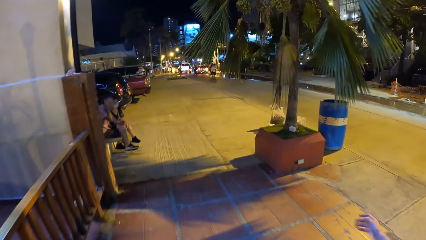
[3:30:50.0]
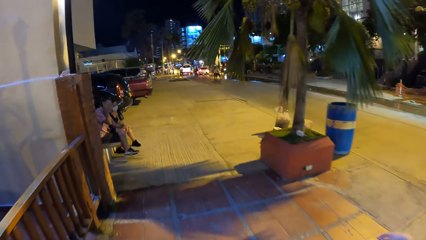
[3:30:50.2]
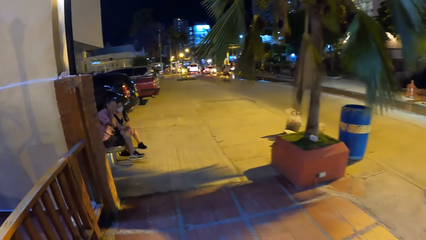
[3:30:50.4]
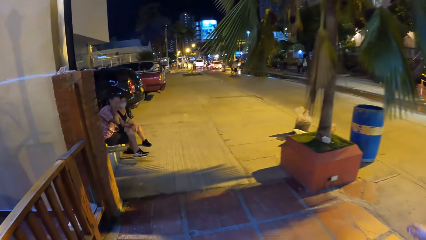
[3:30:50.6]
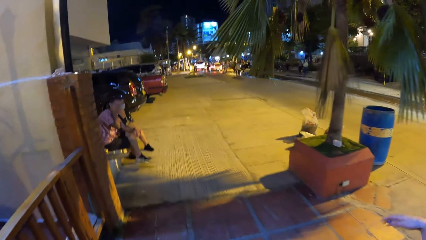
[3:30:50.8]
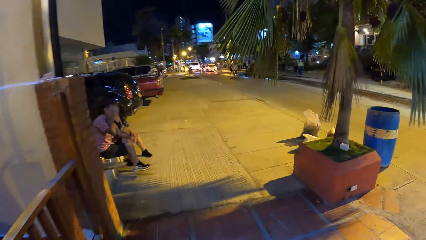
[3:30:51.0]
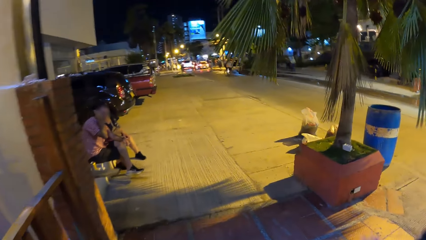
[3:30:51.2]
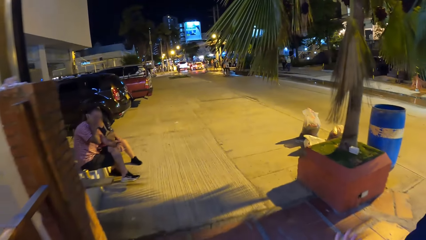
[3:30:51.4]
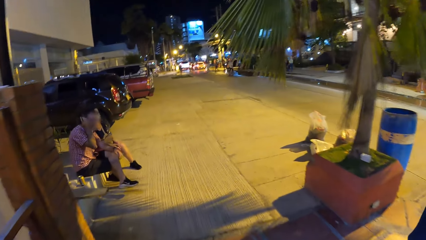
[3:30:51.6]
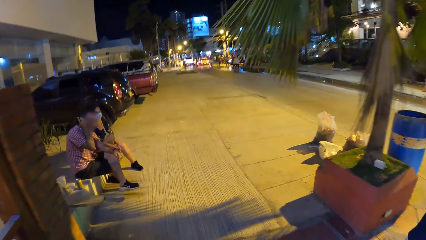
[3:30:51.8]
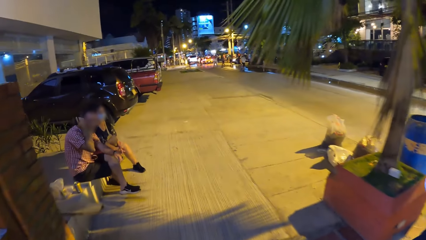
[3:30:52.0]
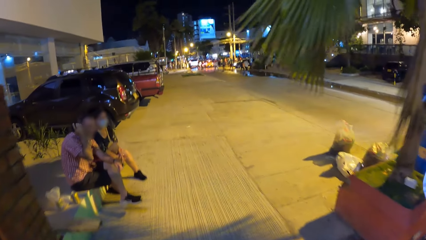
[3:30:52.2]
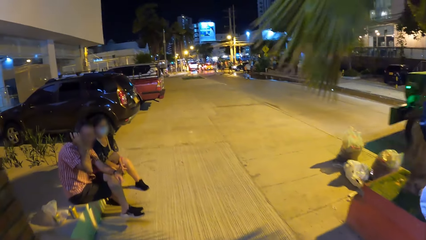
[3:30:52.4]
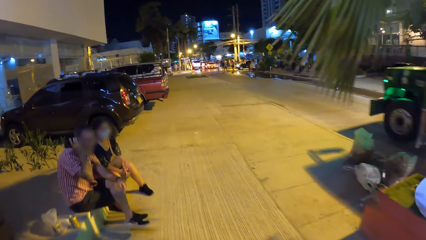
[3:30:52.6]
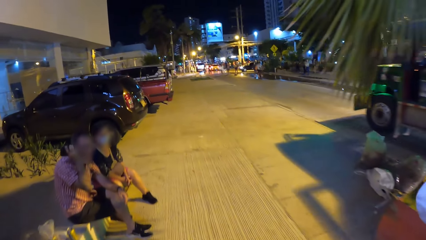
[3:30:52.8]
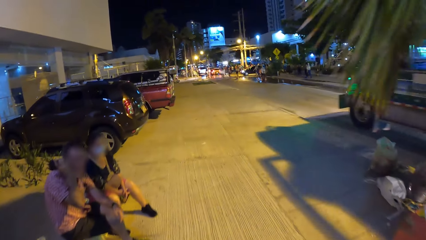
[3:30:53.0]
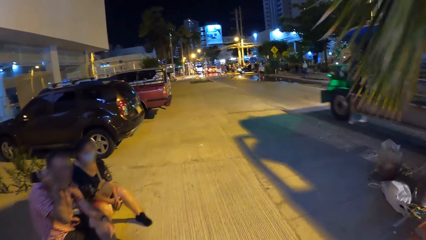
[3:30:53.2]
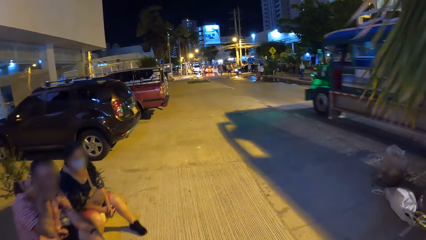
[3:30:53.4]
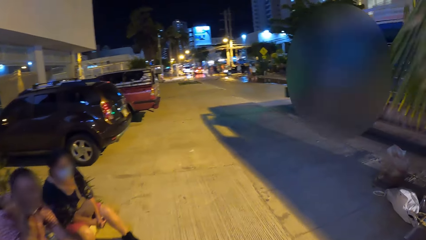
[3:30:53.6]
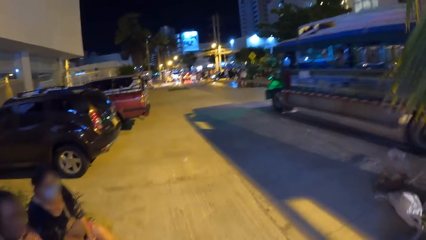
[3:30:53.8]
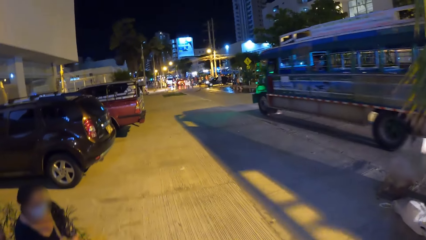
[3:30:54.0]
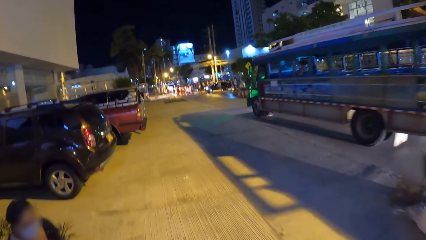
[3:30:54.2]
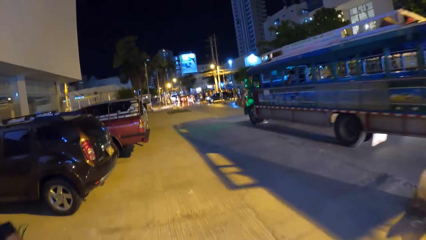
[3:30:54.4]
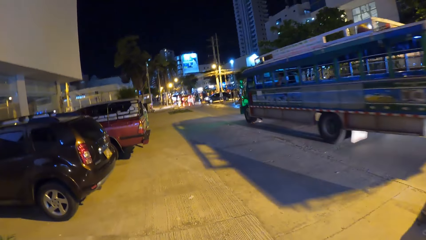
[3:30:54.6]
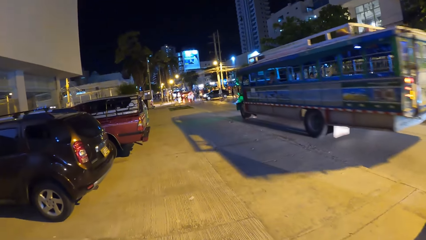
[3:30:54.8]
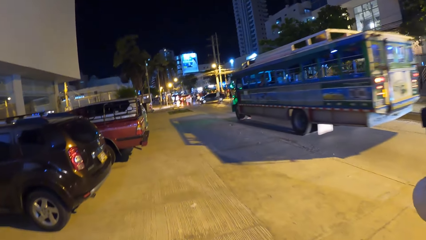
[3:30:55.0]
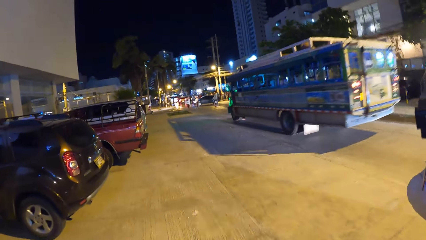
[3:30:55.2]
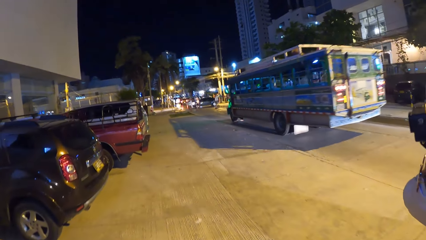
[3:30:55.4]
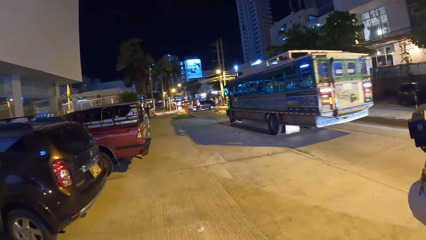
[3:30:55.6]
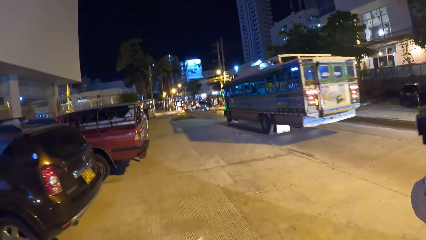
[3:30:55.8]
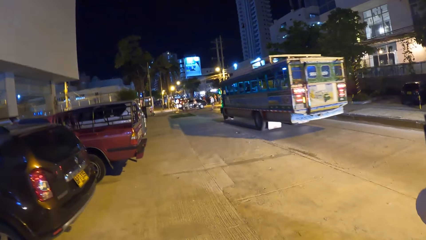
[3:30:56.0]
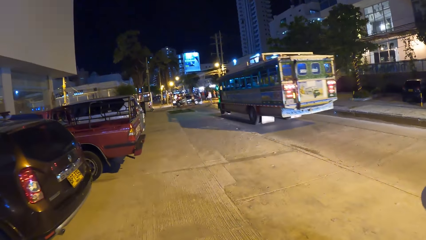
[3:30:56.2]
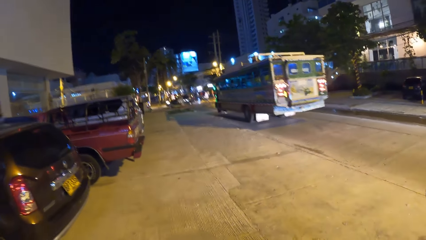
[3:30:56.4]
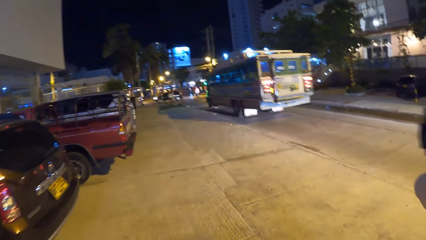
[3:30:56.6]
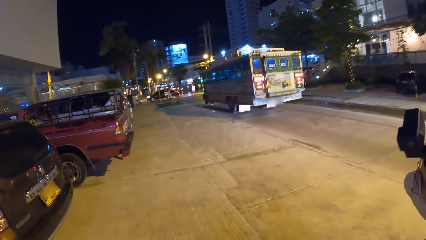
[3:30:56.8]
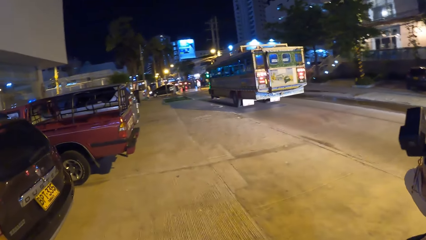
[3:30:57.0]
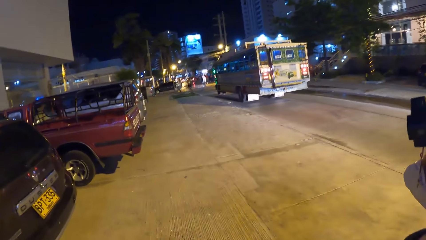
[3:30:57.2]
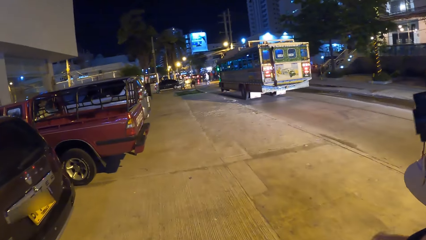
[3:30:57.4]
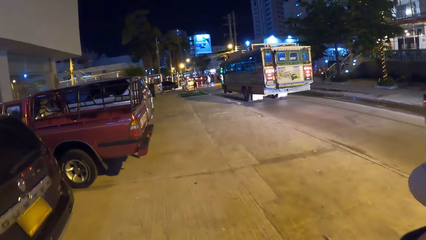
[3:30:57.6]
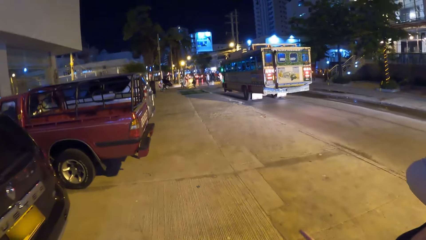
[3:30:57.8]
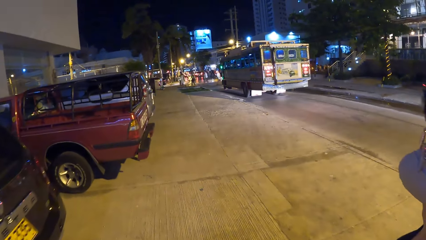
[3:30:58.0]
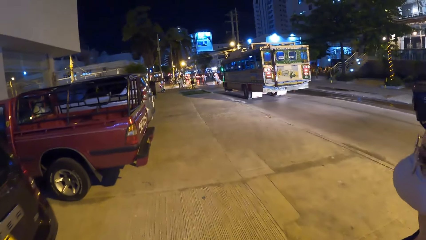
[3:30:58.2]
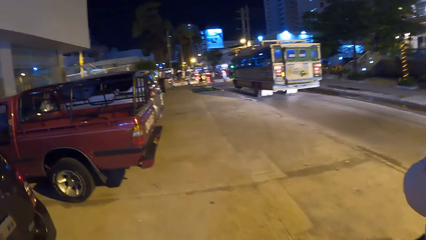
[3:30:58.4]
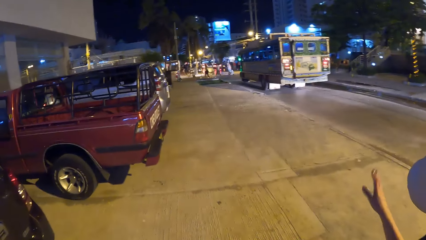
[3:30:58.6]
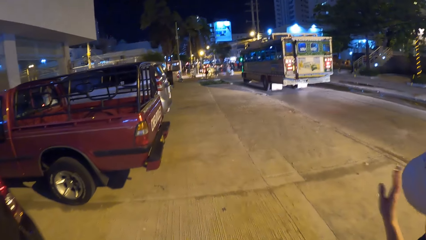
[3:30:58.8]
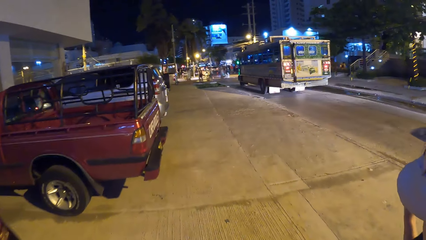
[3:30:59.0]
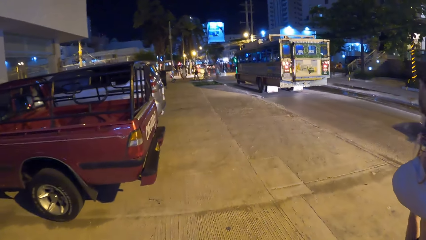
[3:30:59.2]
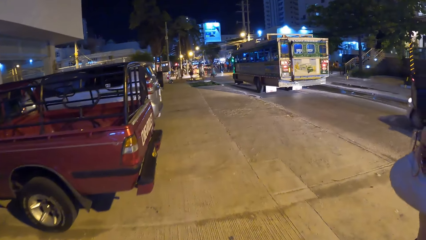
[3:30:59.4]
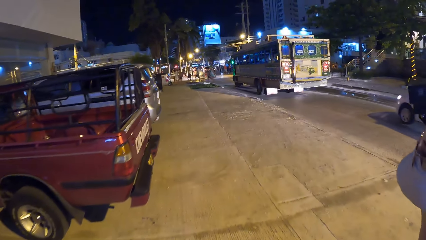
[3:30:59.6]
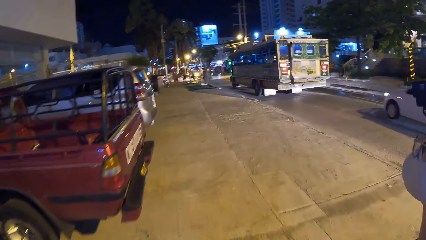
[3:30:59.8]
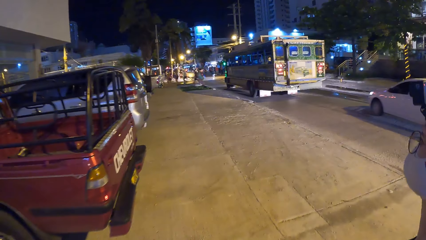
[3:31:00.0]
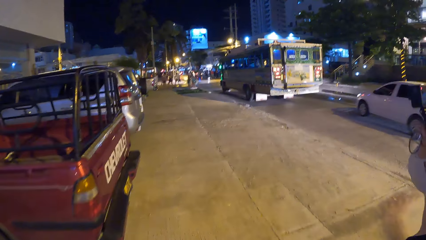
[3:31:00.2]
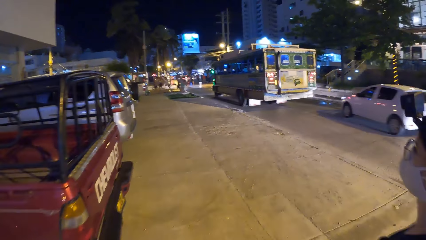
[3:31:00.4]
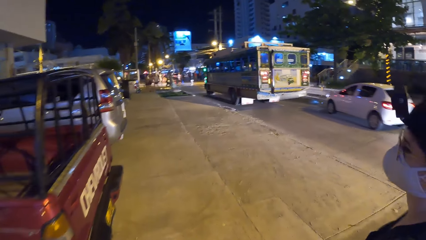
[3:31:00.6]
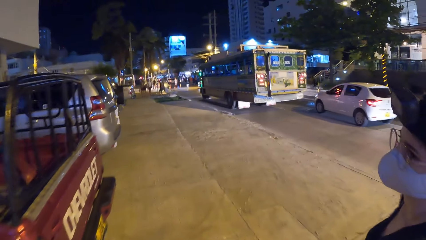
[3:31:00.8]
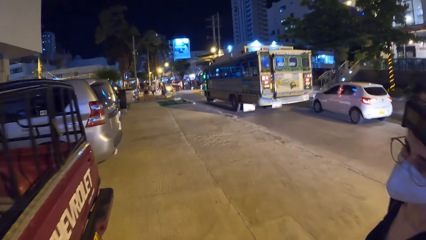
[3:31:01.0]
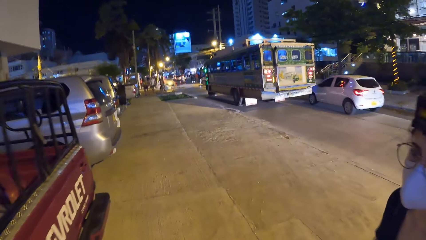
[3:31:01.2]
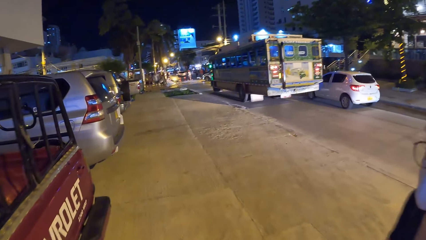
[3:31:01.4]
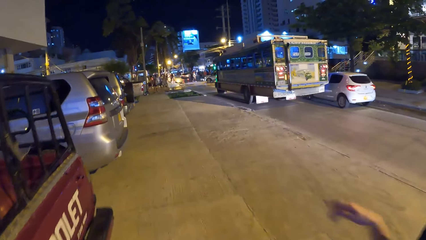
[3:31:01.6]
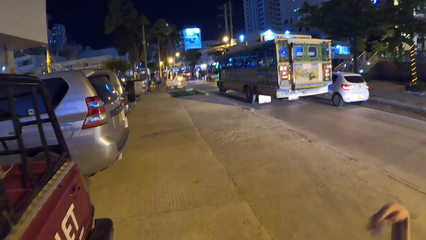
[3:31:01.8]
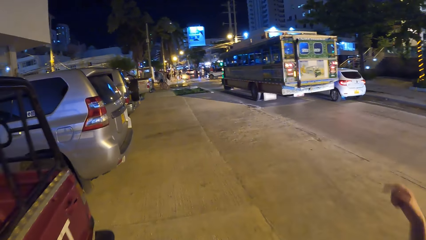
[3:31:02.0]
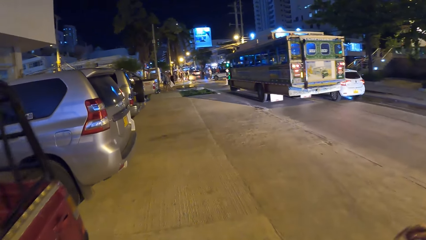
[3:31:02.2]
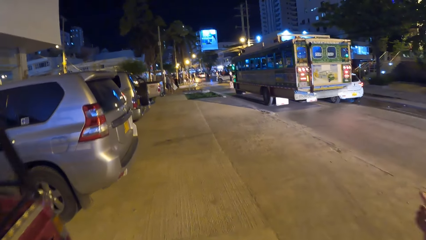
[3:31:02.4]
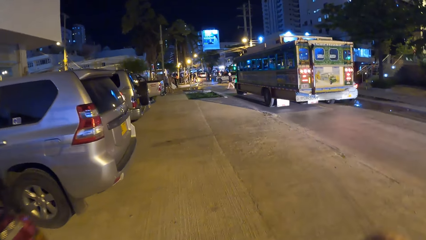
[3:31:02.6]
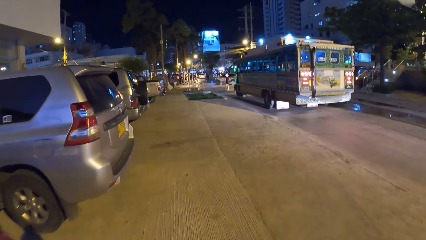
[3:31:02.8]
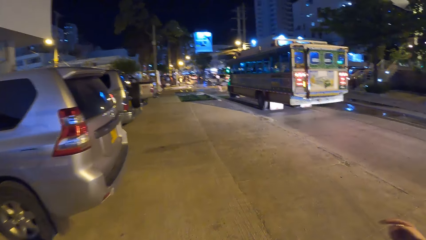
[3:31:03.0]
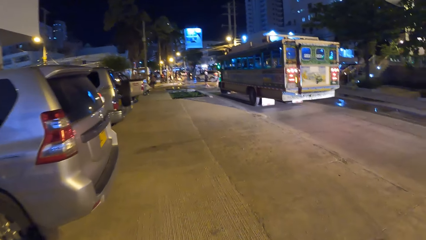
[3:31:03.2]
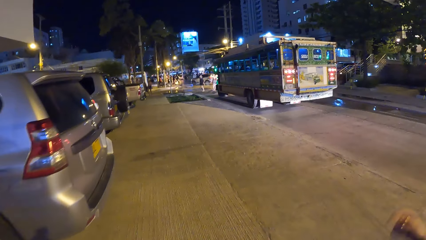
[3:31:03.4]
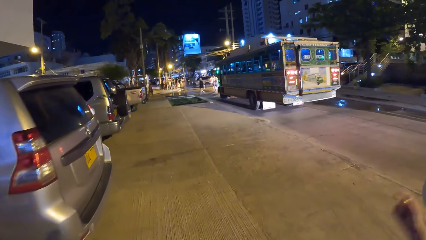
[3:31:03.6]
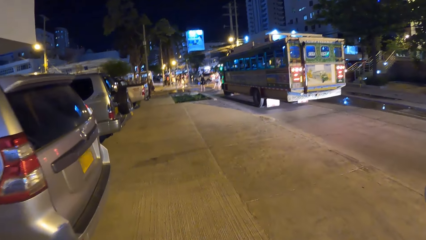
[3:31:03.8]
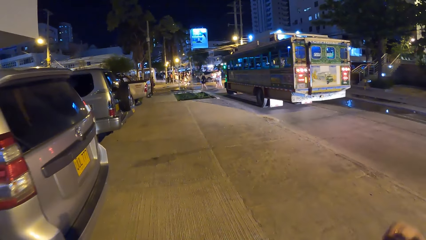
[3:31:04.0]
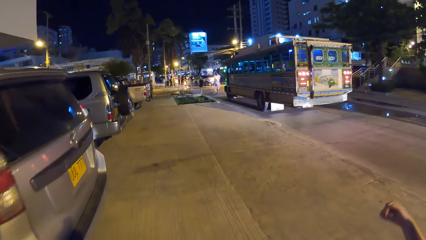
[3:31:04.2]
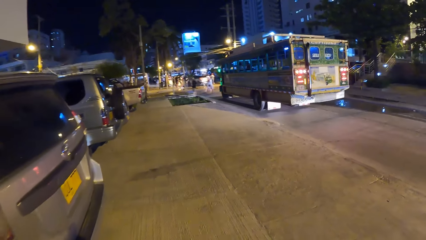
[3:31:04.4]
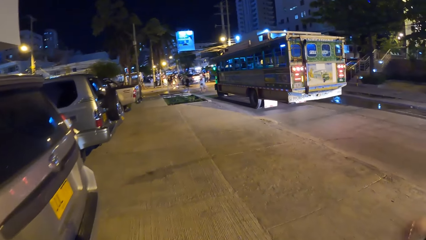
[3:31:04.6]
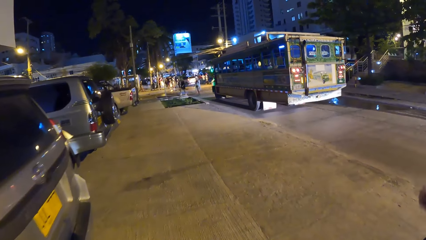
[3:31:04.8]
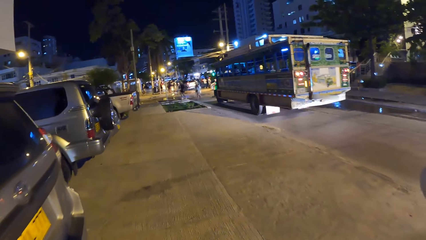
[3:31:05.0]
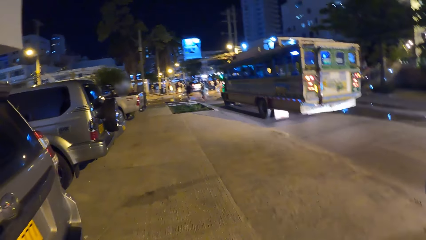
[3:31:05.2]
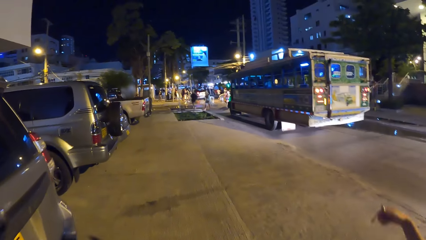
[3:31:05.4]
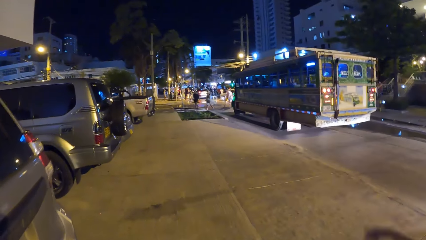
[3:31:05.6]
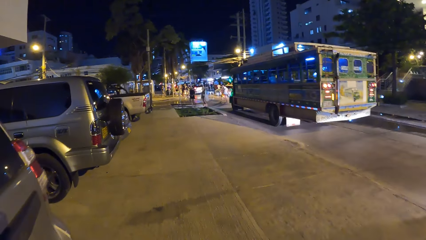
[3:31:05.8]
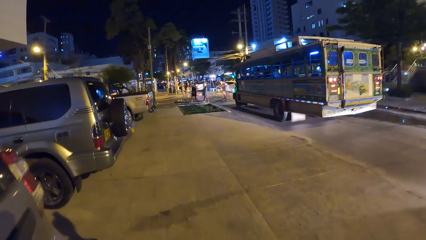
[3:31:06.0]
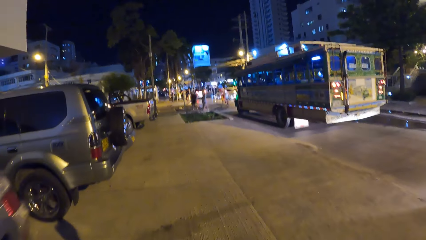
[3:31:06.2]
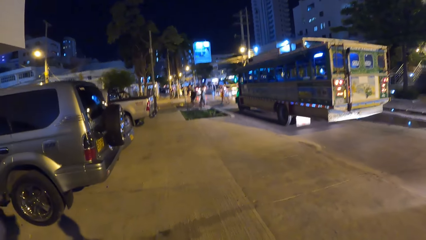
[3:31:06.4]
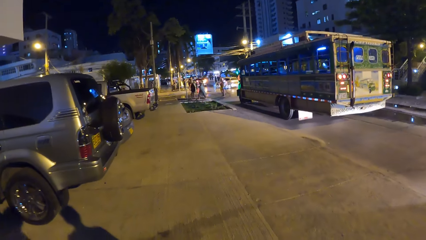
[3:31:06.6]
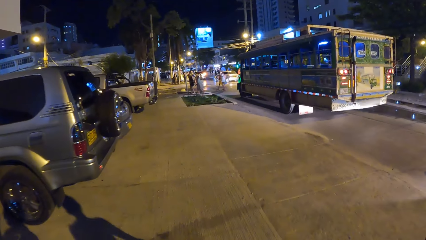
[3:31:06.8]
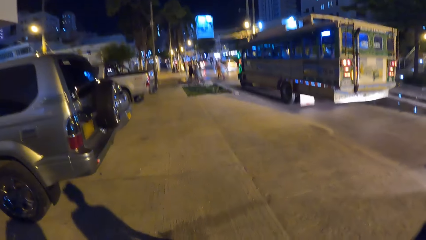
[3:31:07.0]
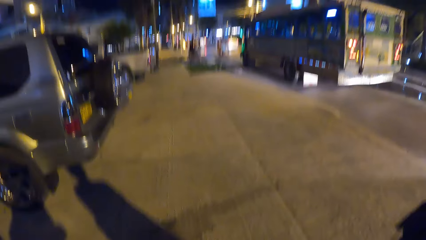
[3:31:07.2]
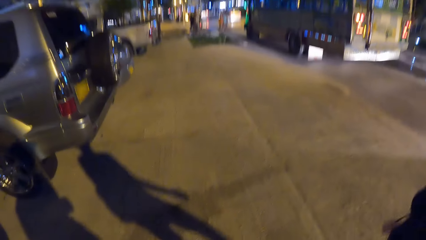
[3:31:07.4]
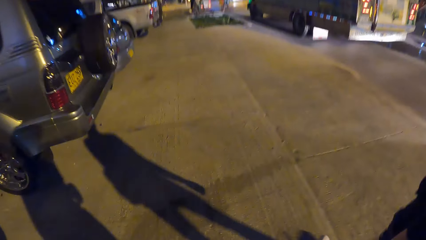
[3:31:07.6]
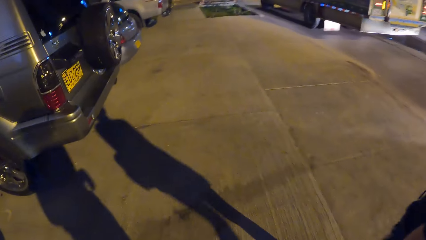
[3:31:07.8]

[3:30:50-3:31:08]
A bus drives past the camera wearer on the road. A white car drives past the camera wearer on the road.
